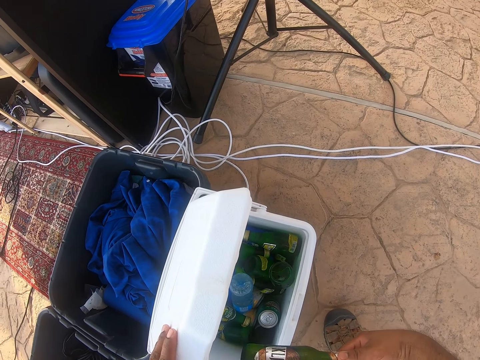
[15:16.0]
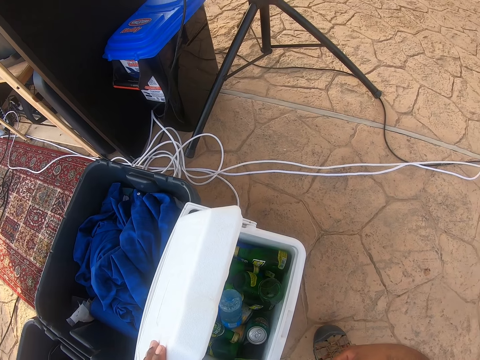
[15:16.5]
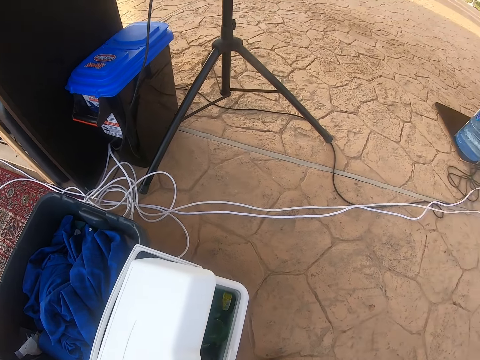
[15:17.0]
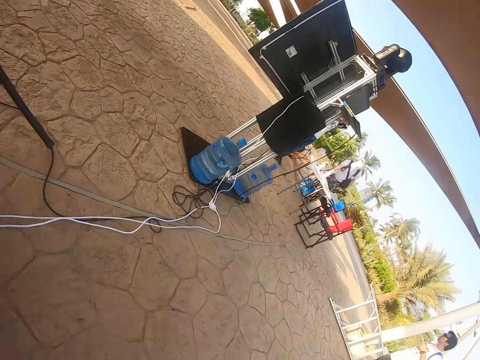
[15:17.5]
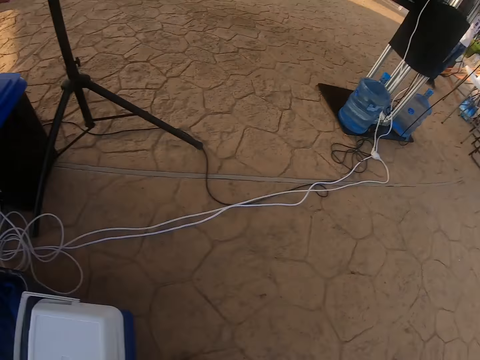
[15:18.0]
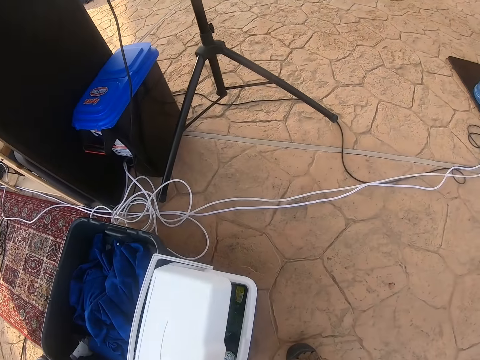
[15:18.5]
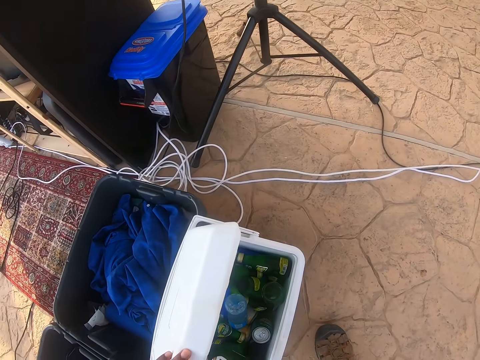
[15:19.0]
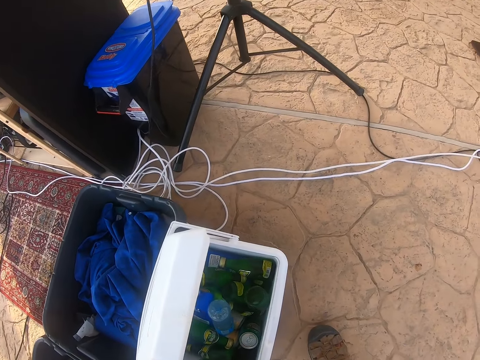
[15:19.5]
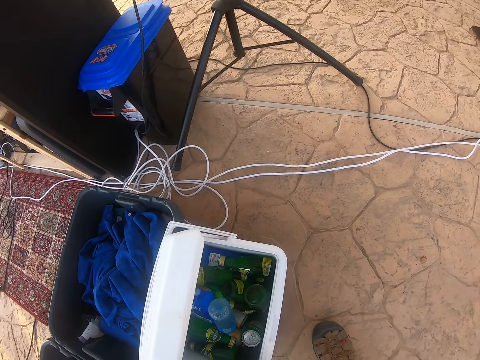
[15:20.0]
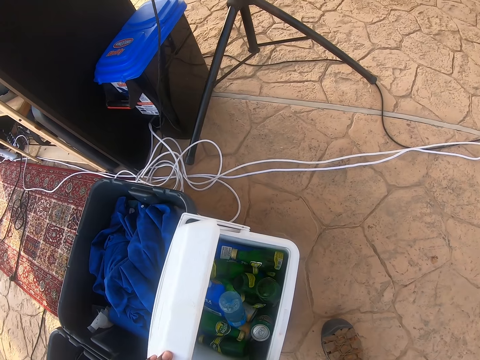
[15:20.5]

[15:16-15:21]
The camera wearer looks around. They open the box. They look at the bottle.

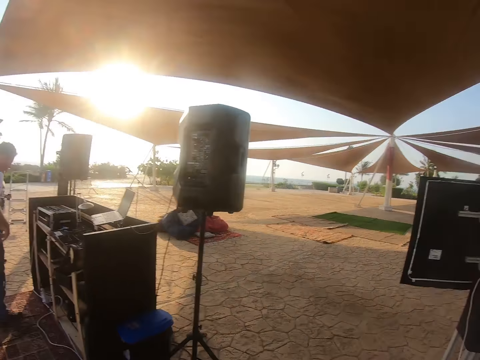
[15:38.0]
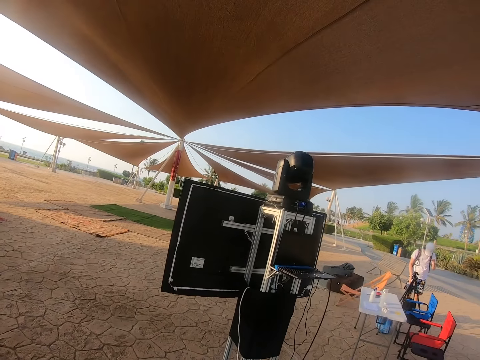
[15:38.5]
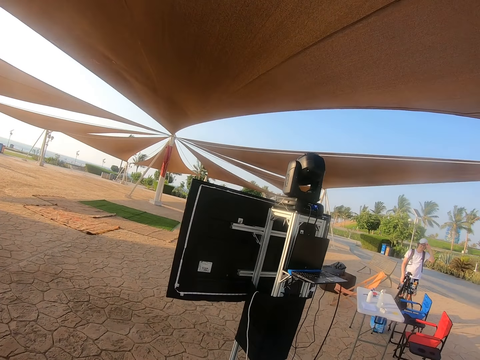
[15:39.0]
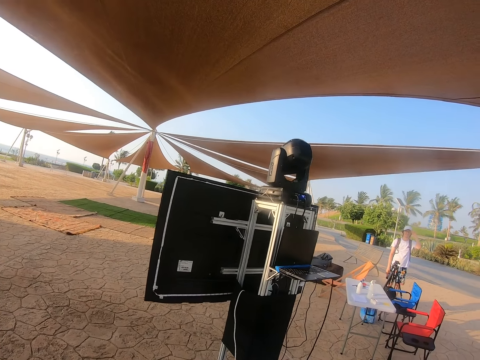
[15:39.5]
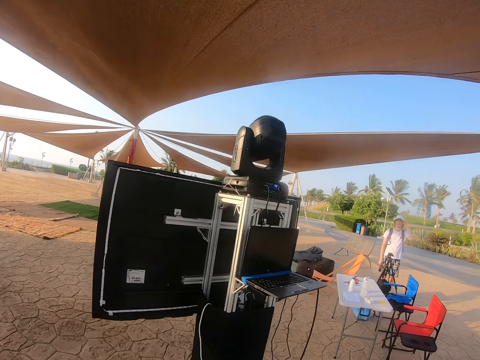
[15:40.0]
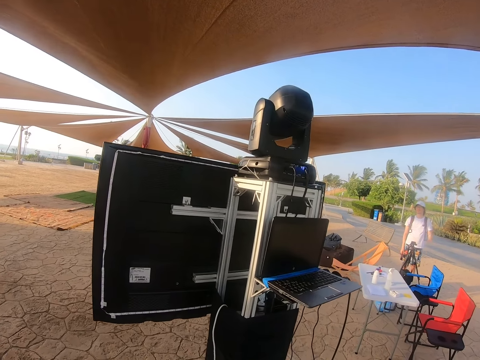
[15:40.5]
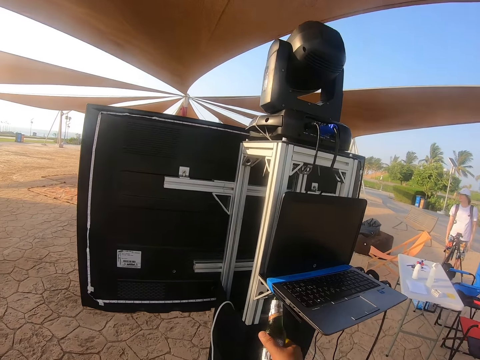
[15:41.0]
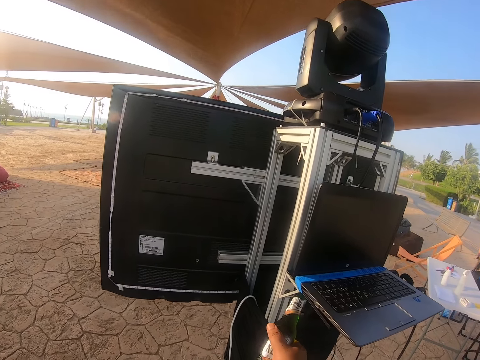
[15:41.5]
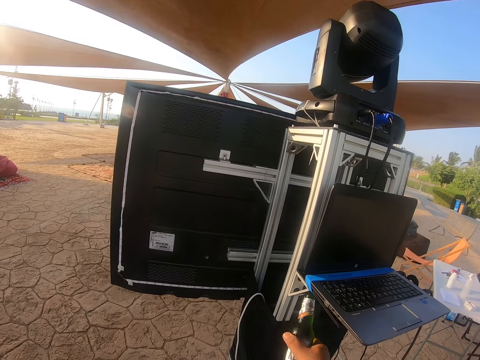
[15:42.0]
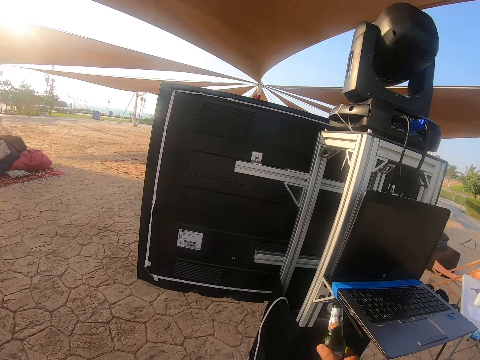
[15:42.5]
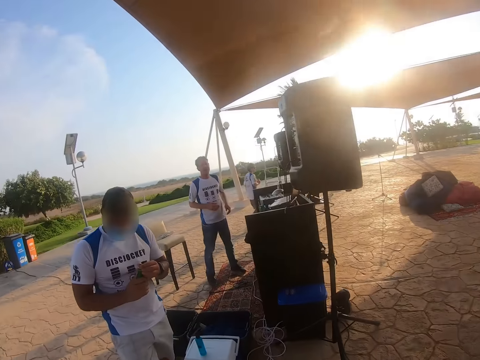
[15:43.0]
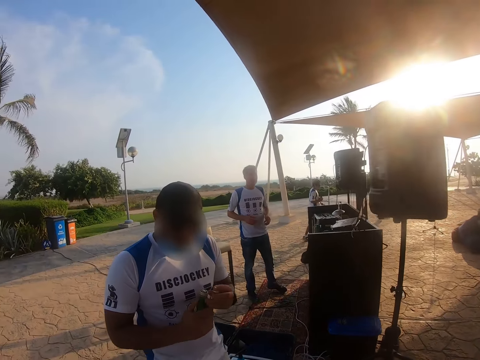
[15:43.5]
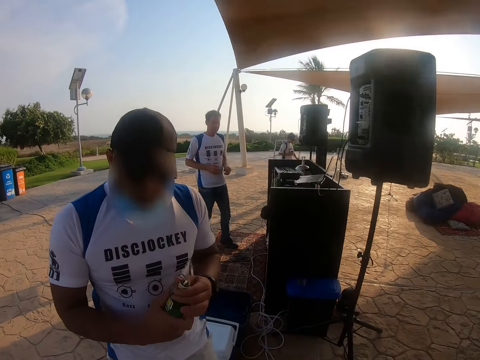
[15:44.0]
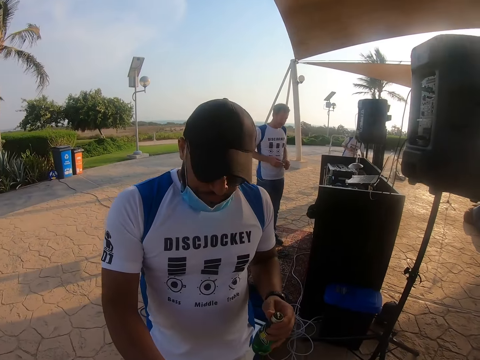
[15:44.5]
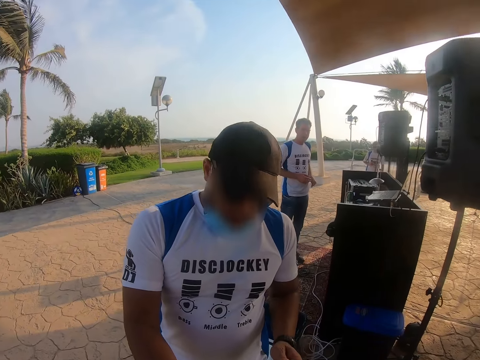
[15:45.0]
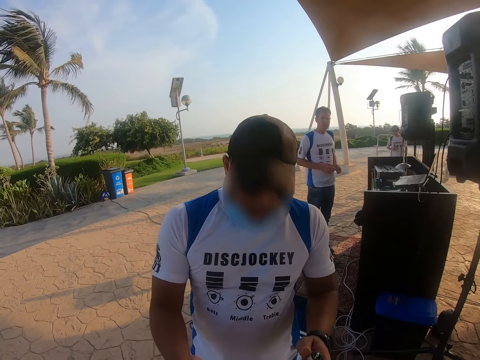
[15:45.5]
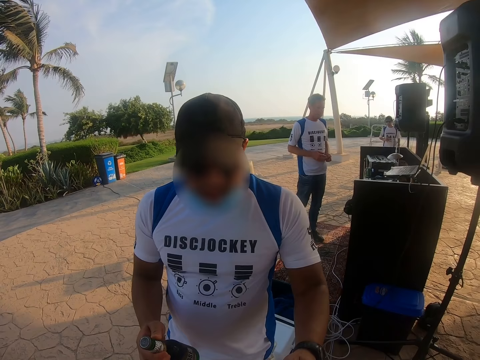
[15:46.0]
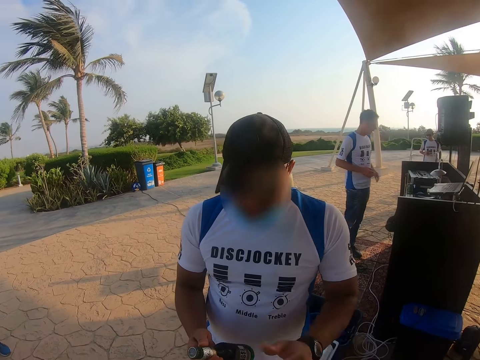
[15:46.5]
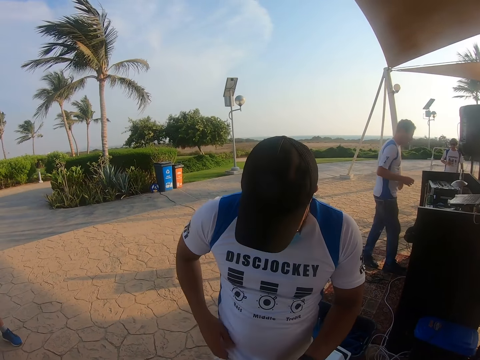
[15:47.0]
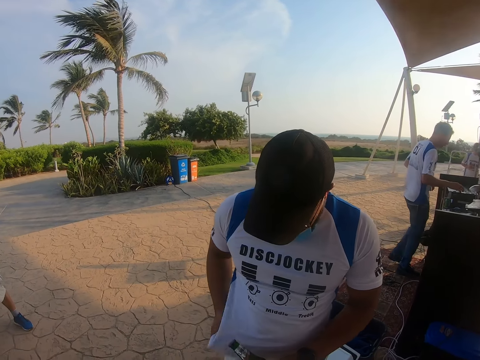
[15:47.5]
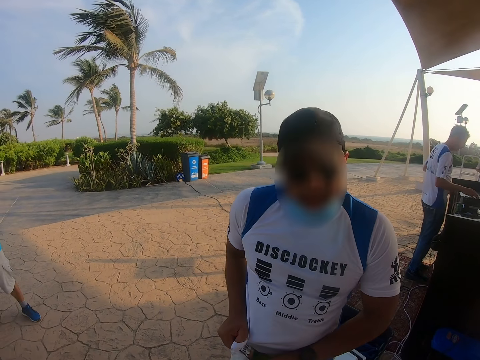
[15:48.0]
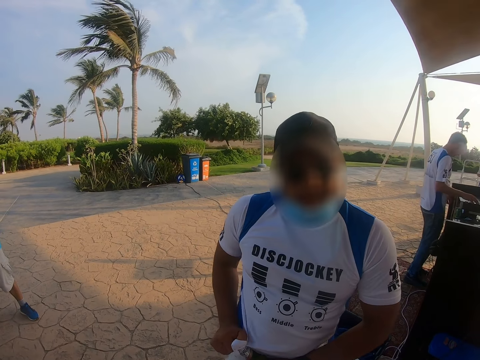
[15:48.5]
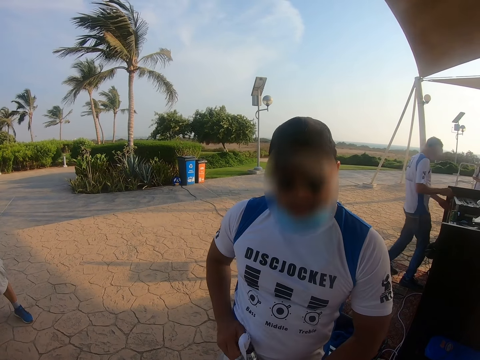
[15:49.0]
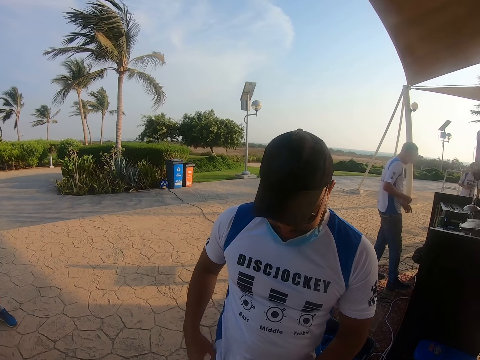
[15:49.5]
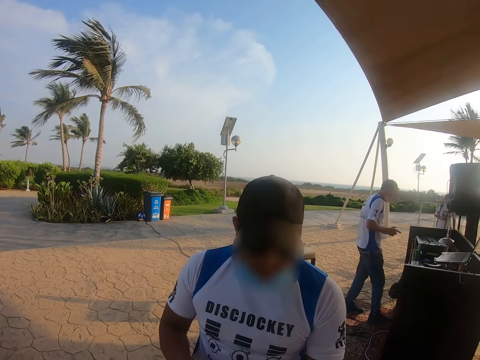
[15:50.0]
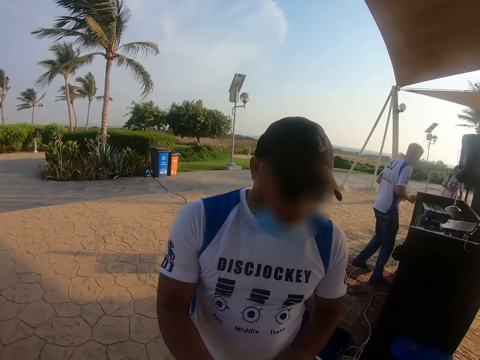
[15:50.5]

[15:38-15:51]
A man drinks something. The camera wearer walks towards the stand. They touch the stand with the bottle of drink. They open the bottle. They look at the man. The man walks around. The man holds the bottle. The camera wearer holds the T-shirt. The man opens the drink. The camera wearer opens the bottle.

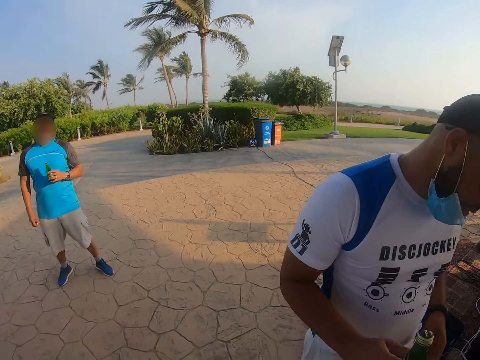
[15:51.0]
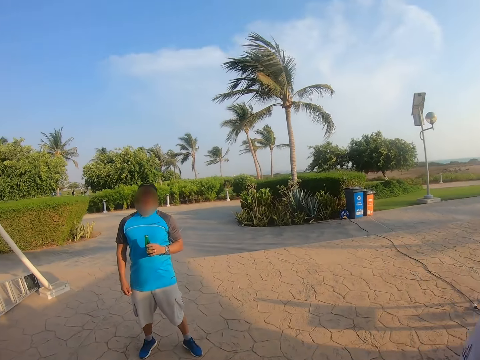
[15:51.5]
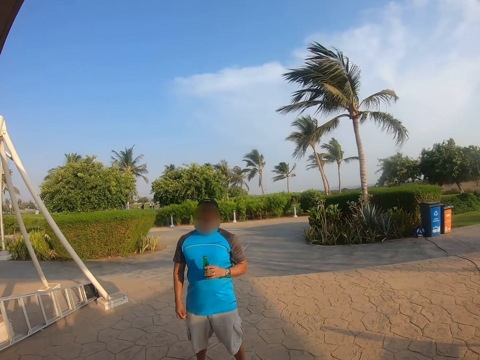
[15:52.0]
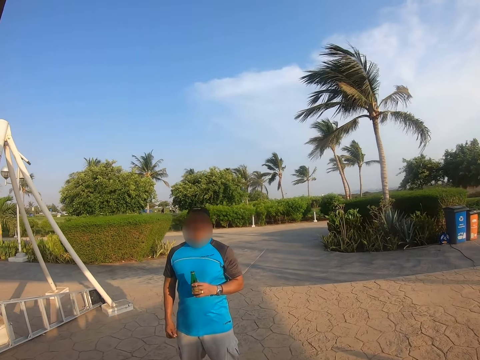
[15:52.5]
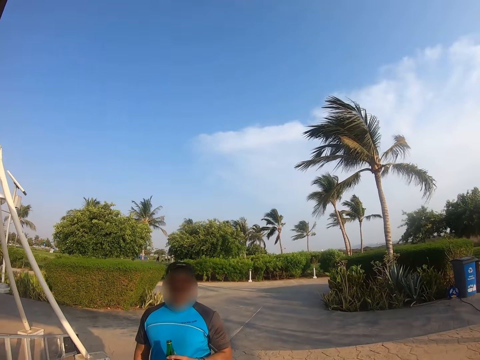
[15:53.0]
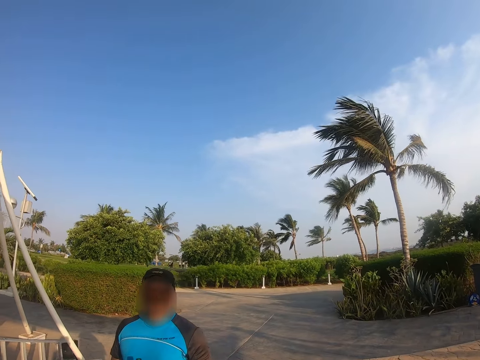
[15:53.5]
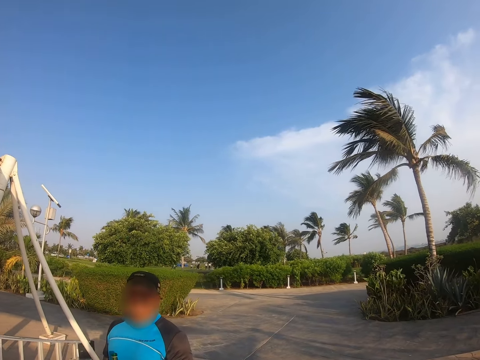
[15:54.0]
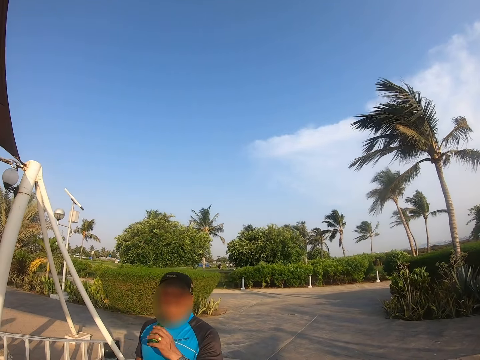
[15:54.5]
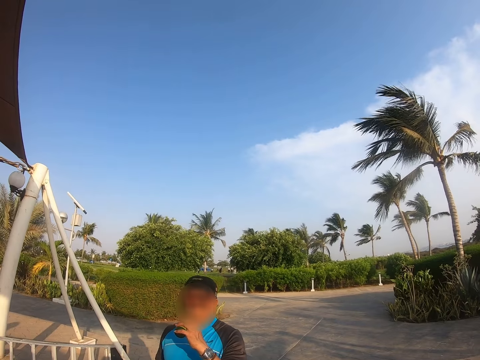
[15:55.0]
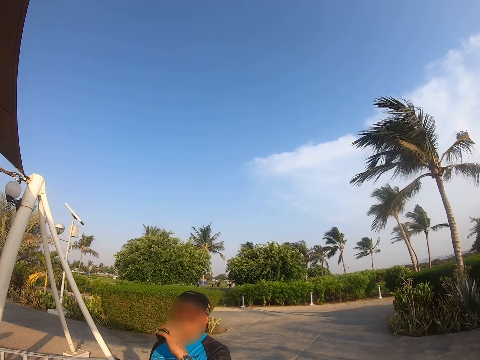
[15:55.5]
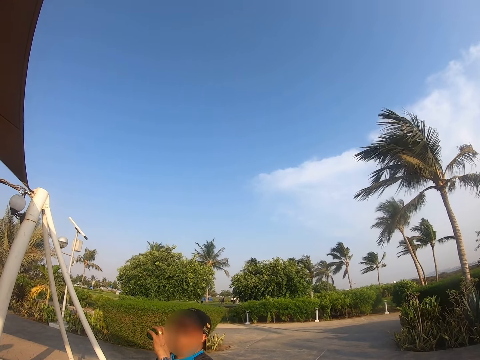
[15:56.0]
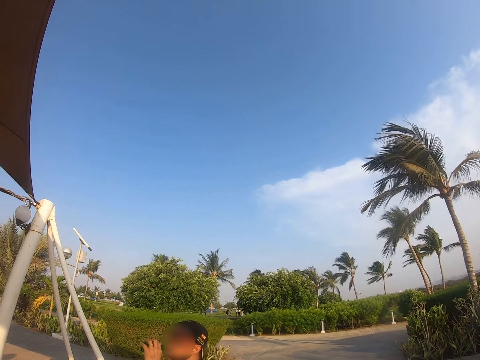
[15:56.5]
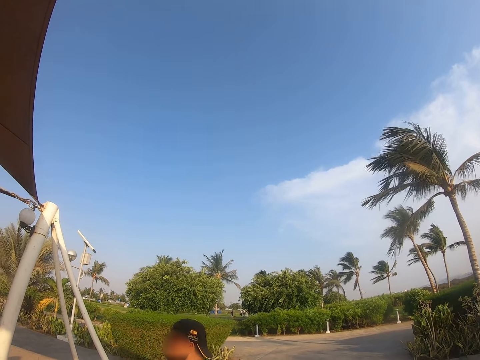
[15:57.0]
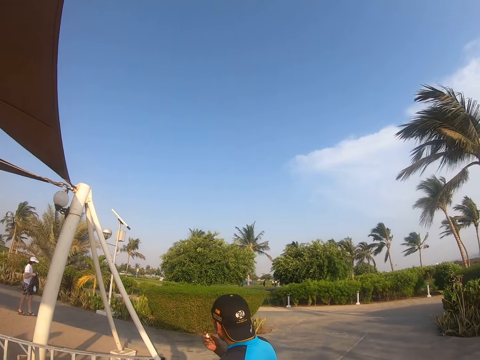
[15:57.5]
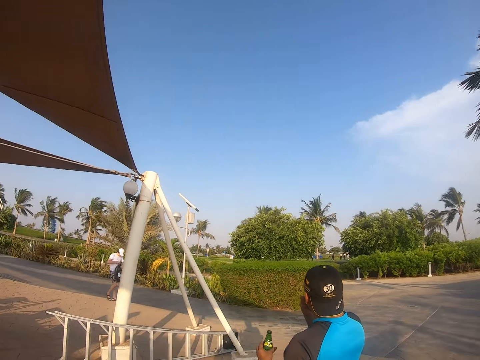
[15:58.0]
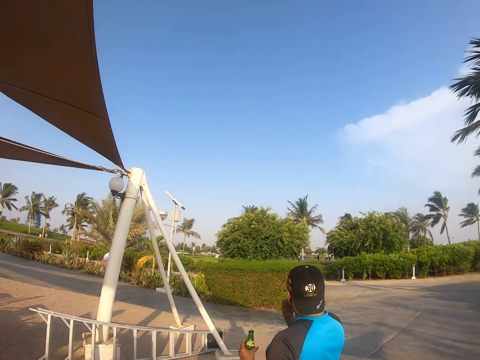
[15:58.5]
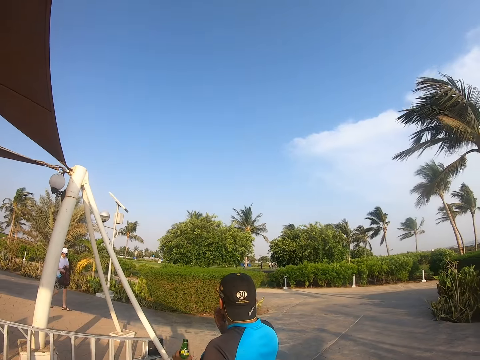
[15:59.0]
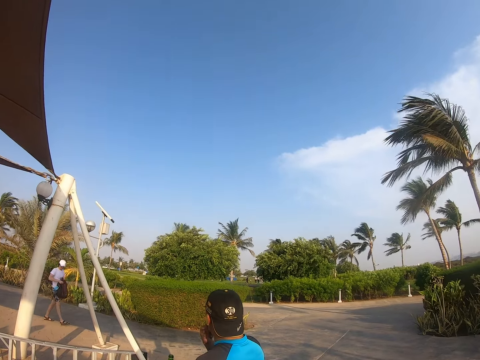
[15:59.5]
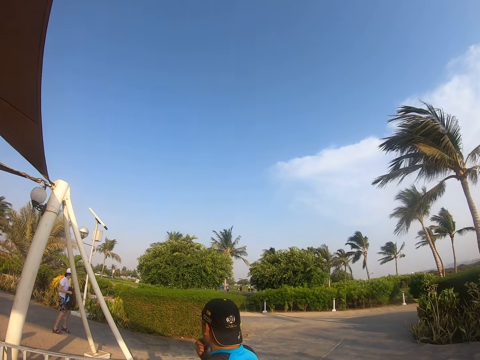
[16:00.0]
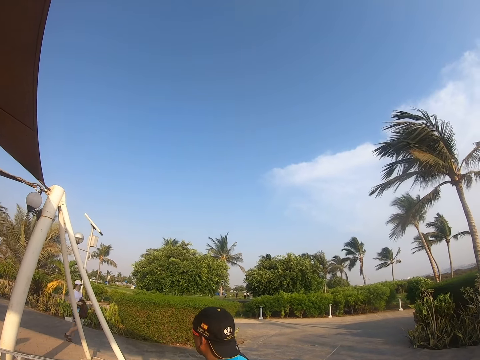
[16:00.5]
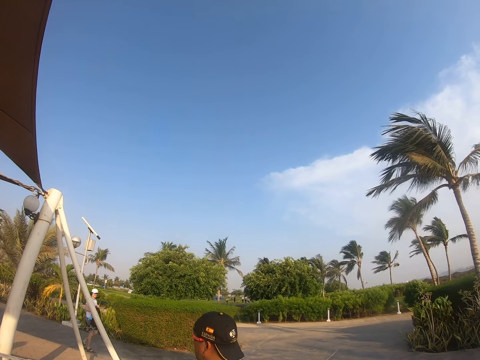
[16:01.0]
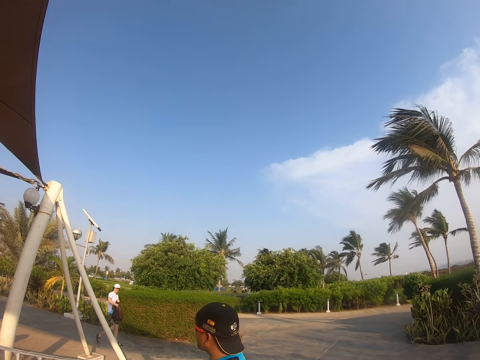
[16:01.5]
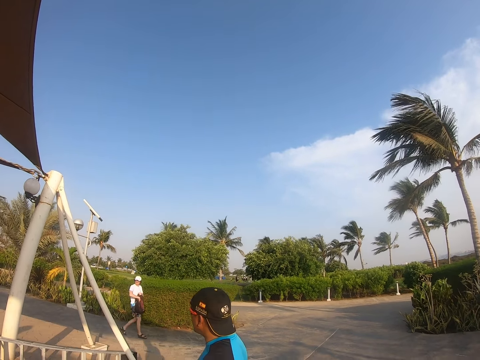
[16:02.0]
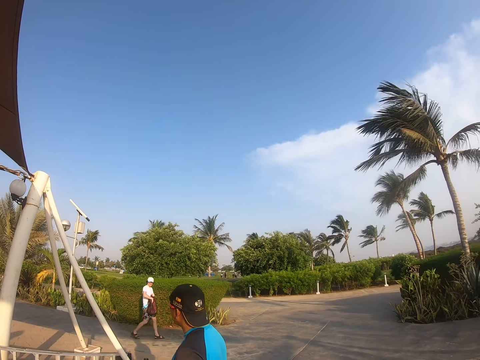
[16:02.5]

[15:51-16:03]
The camera wearer walks to a man. Another man walks around. The first man drinks something. The camera wearer looks at the first man. Another man walks around.
